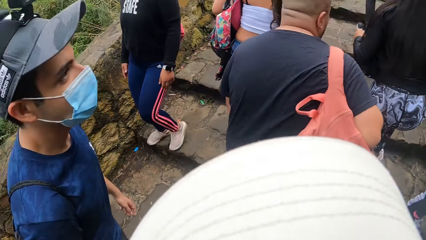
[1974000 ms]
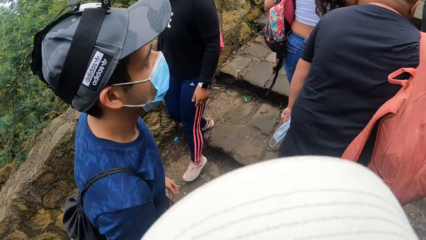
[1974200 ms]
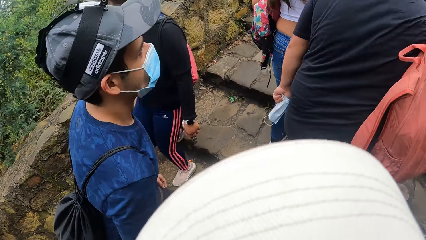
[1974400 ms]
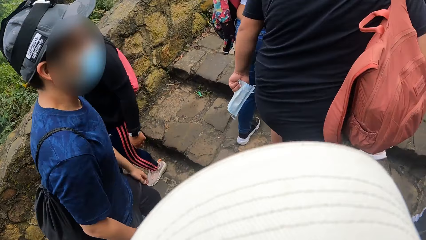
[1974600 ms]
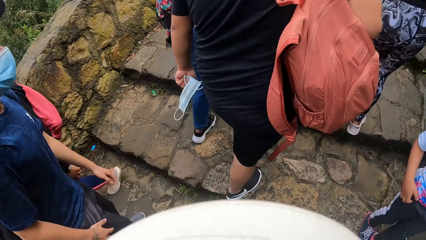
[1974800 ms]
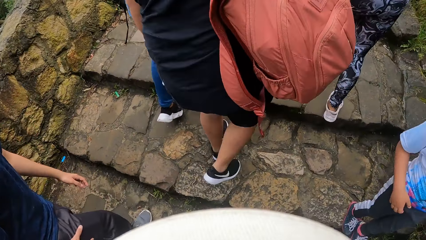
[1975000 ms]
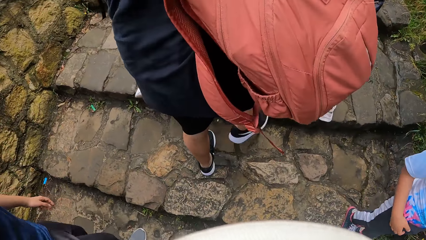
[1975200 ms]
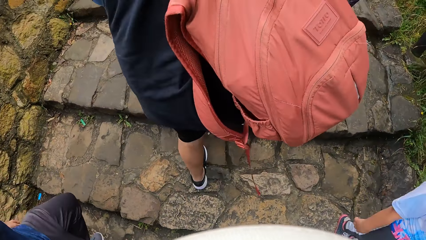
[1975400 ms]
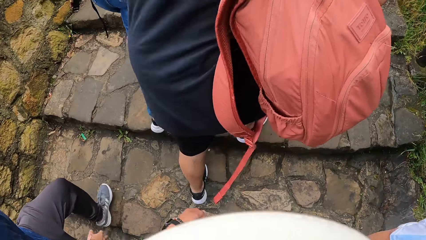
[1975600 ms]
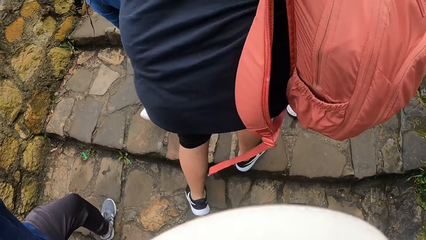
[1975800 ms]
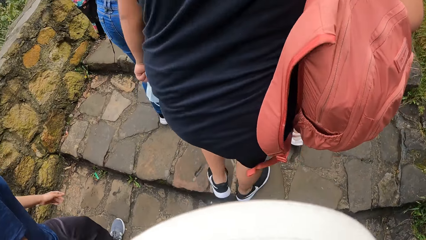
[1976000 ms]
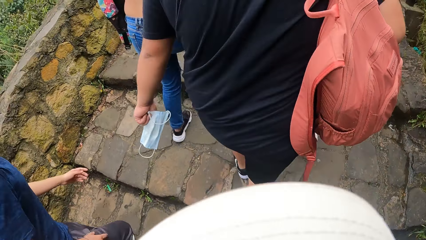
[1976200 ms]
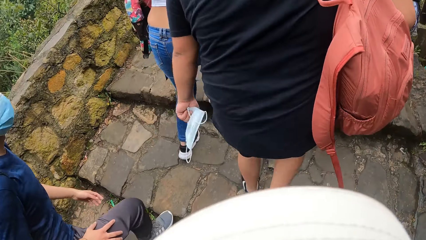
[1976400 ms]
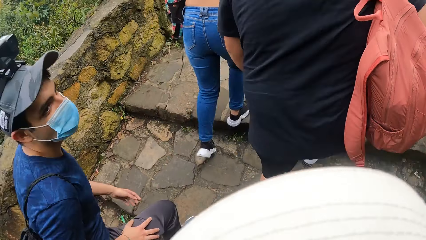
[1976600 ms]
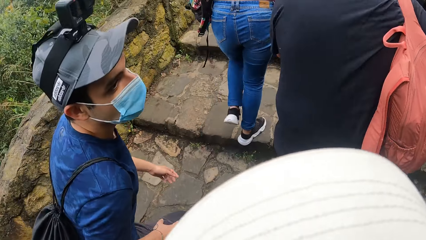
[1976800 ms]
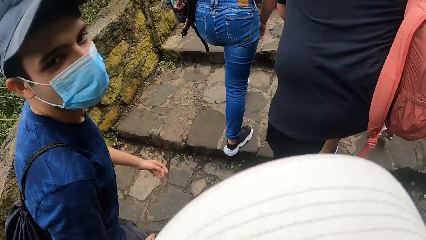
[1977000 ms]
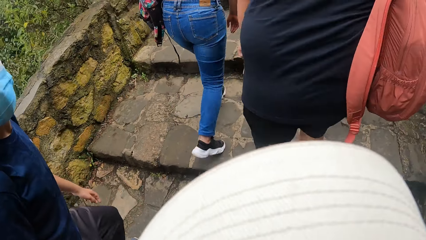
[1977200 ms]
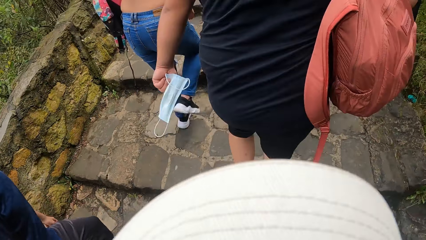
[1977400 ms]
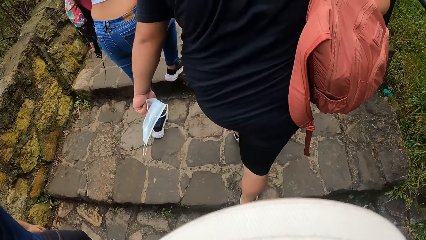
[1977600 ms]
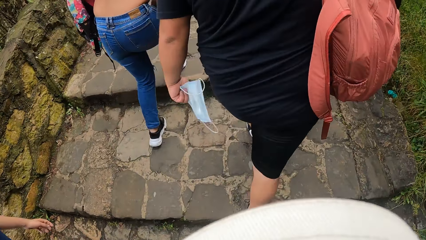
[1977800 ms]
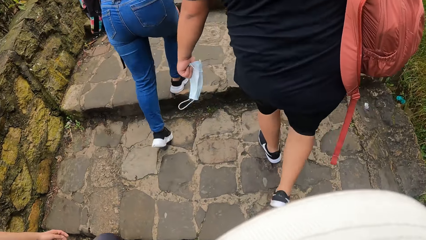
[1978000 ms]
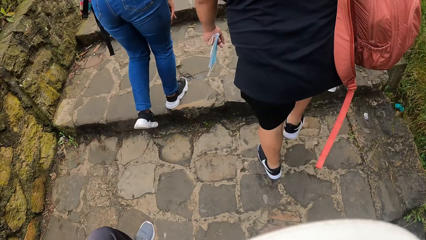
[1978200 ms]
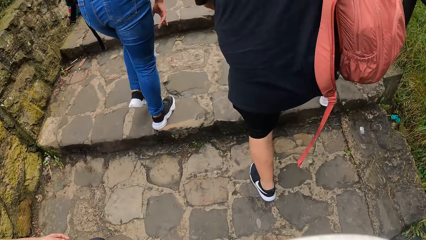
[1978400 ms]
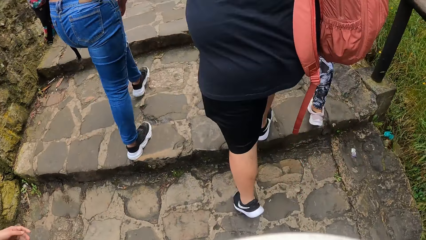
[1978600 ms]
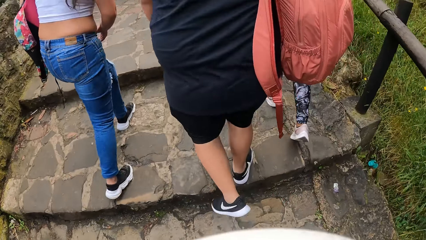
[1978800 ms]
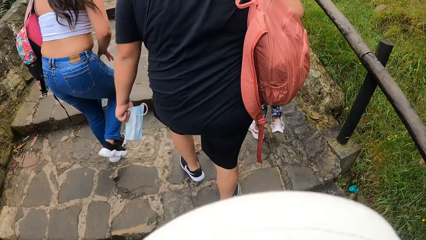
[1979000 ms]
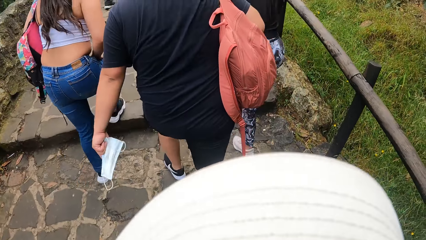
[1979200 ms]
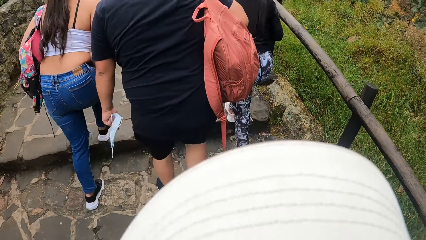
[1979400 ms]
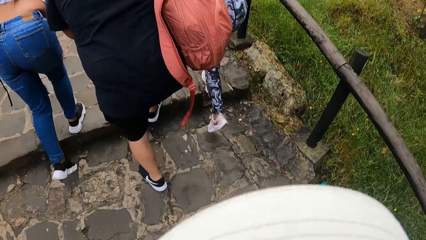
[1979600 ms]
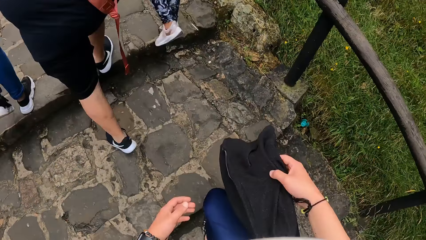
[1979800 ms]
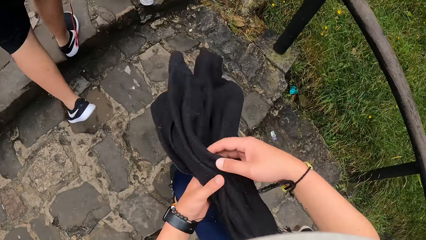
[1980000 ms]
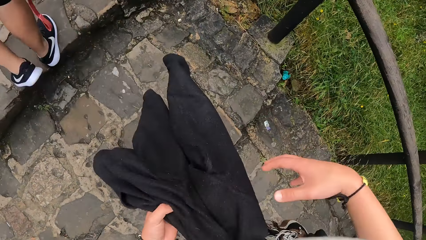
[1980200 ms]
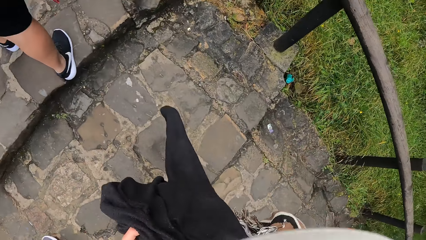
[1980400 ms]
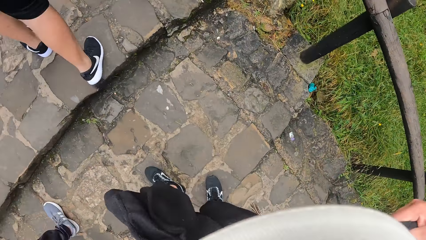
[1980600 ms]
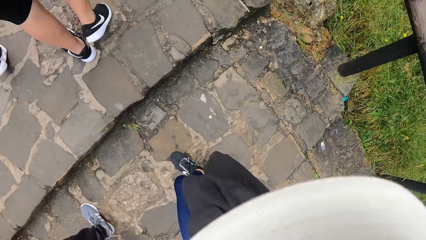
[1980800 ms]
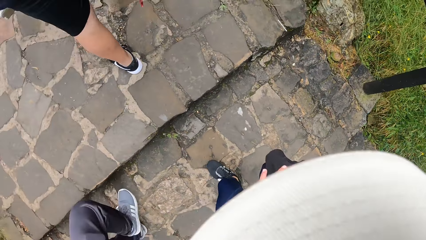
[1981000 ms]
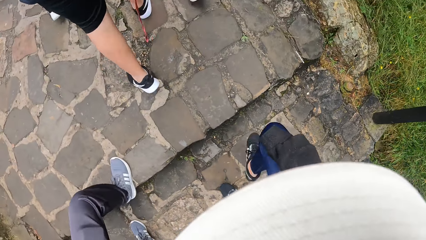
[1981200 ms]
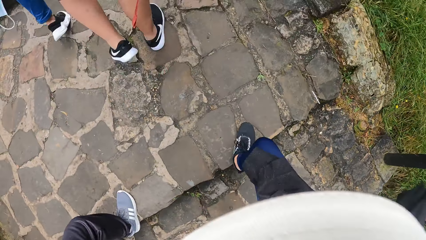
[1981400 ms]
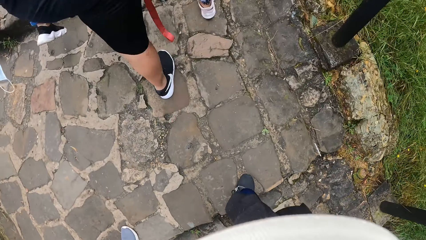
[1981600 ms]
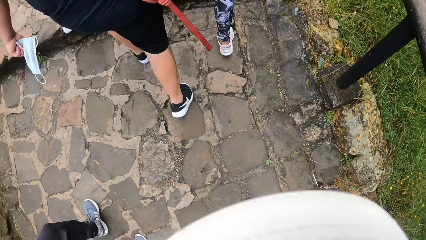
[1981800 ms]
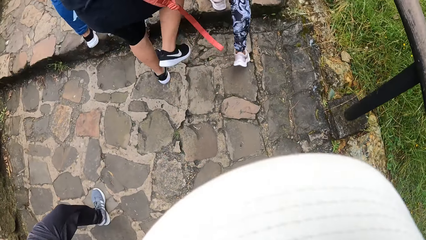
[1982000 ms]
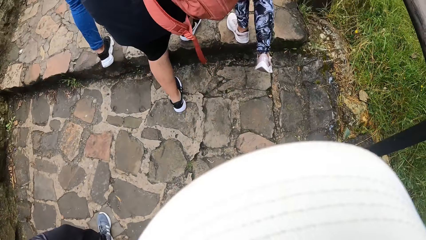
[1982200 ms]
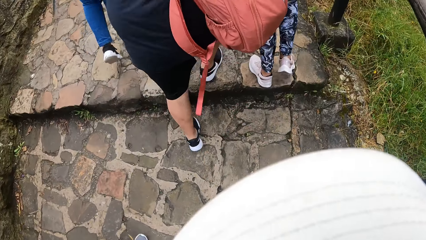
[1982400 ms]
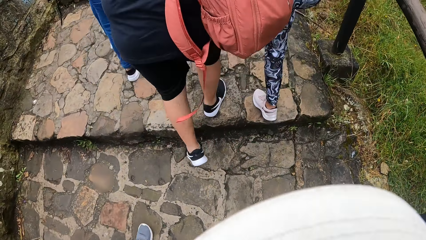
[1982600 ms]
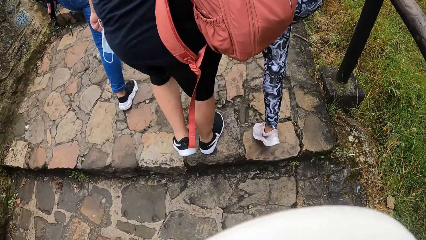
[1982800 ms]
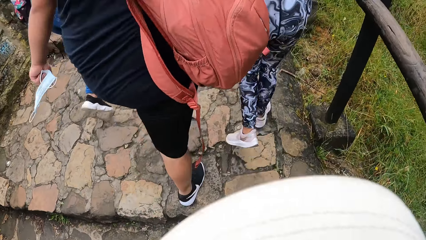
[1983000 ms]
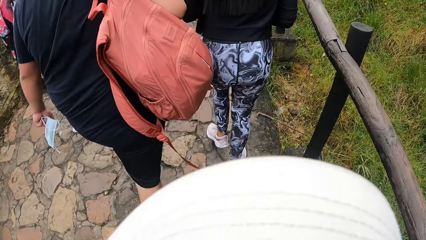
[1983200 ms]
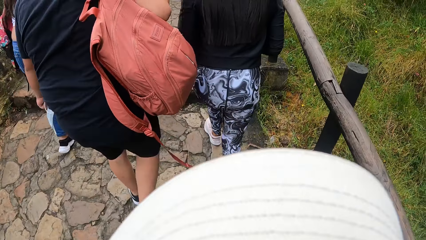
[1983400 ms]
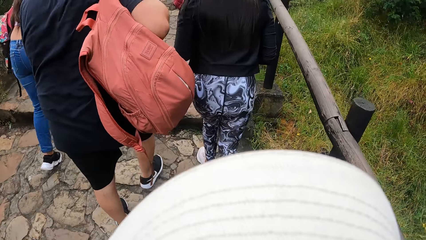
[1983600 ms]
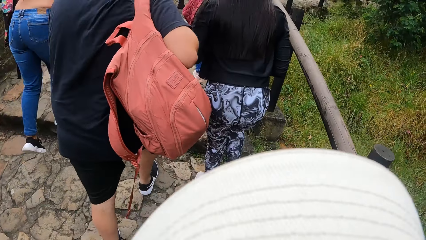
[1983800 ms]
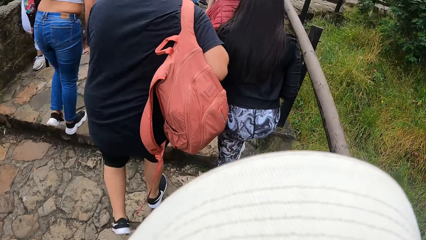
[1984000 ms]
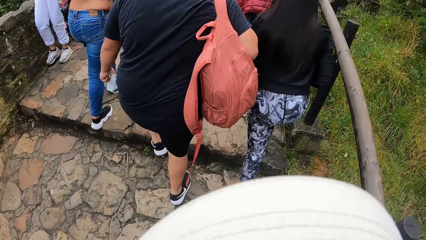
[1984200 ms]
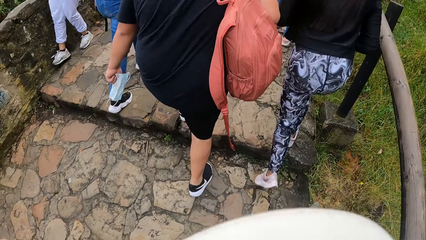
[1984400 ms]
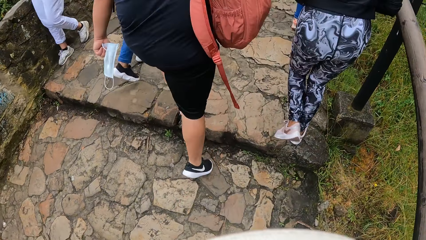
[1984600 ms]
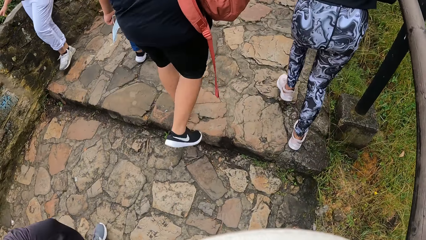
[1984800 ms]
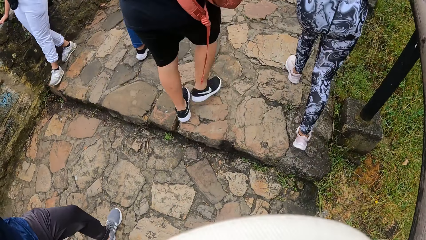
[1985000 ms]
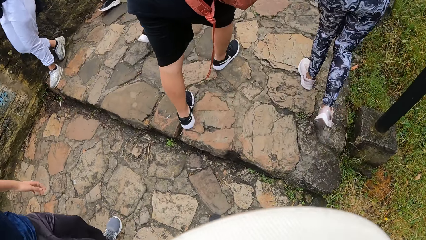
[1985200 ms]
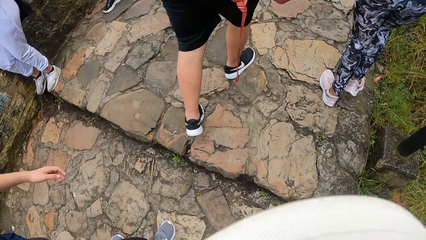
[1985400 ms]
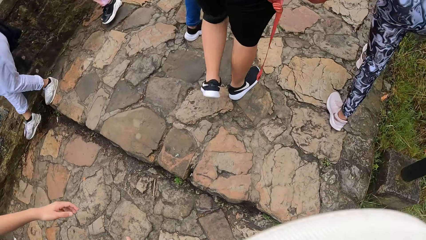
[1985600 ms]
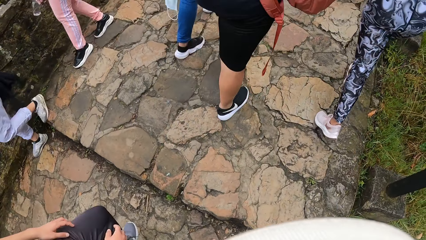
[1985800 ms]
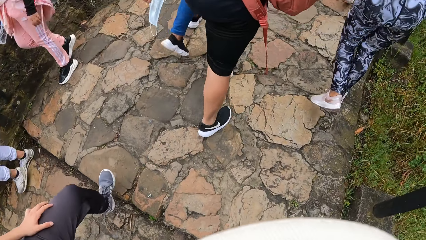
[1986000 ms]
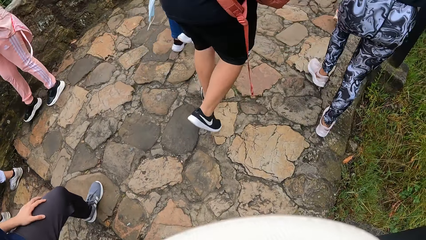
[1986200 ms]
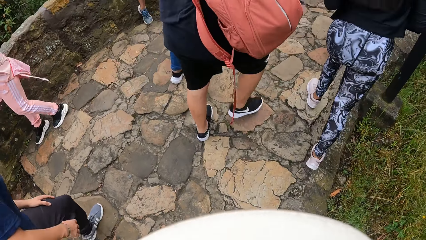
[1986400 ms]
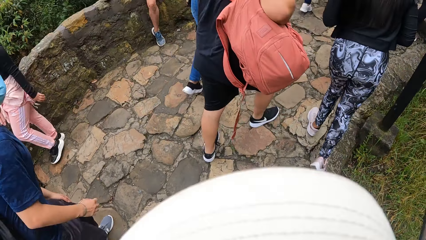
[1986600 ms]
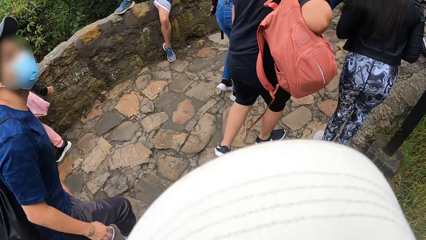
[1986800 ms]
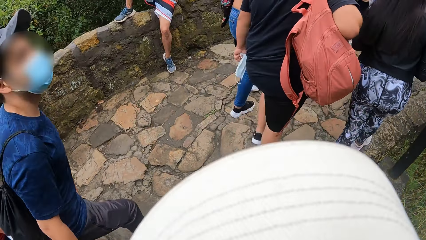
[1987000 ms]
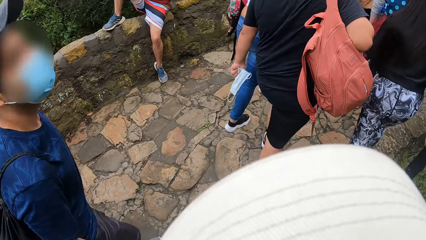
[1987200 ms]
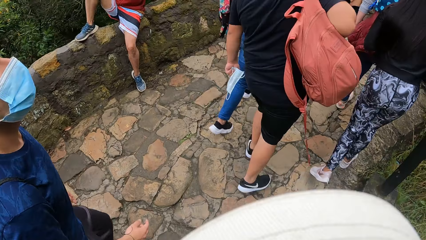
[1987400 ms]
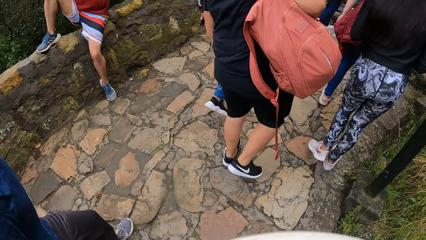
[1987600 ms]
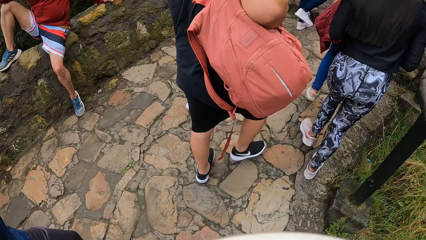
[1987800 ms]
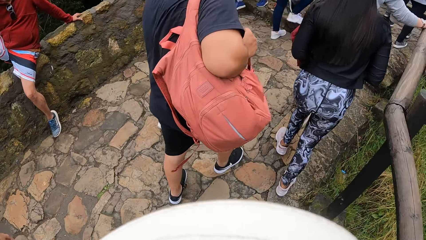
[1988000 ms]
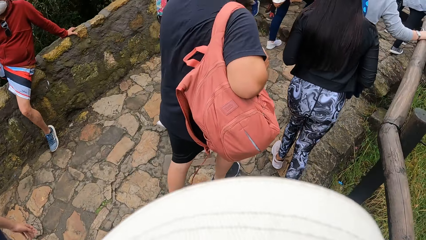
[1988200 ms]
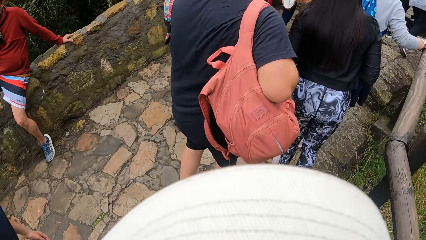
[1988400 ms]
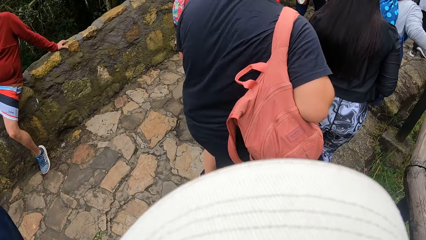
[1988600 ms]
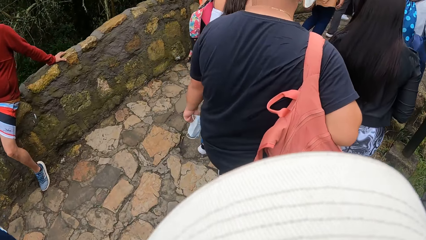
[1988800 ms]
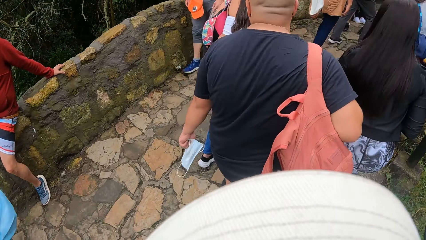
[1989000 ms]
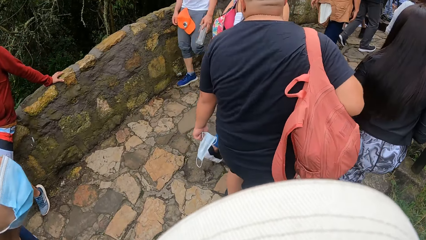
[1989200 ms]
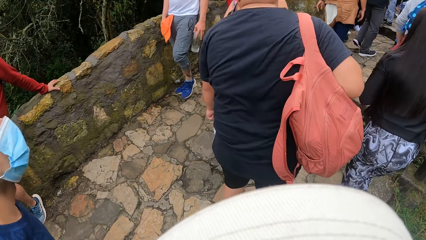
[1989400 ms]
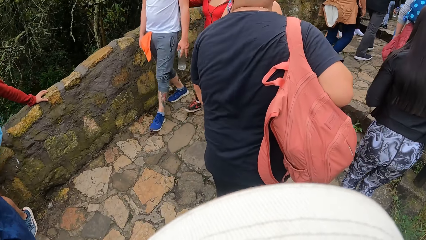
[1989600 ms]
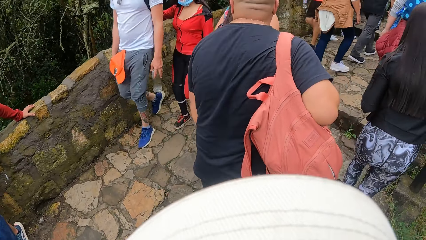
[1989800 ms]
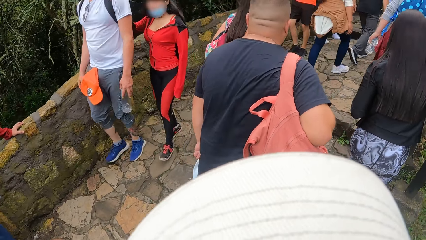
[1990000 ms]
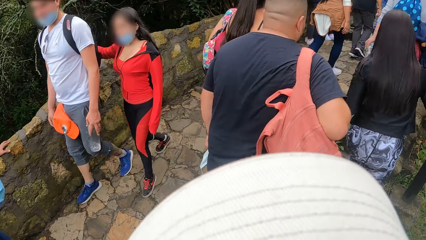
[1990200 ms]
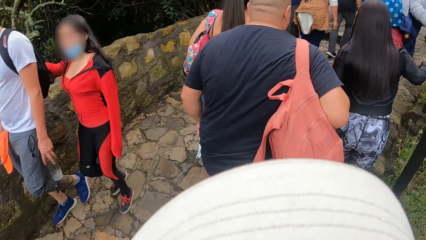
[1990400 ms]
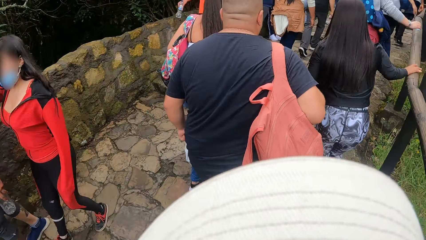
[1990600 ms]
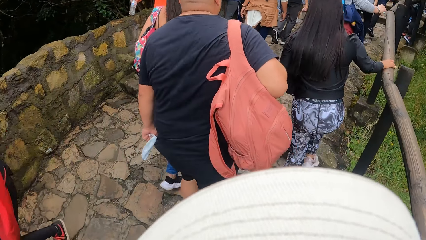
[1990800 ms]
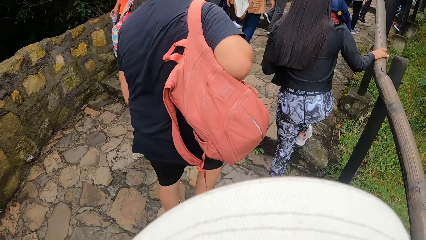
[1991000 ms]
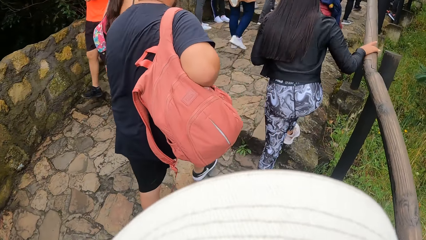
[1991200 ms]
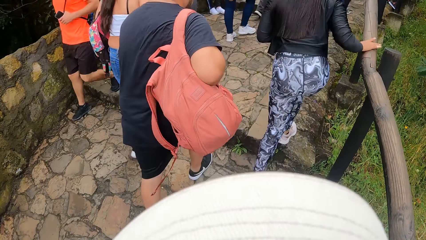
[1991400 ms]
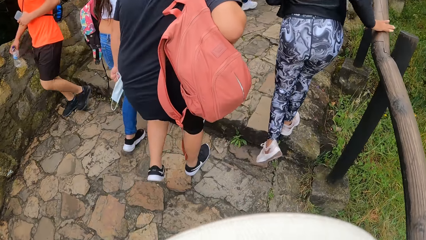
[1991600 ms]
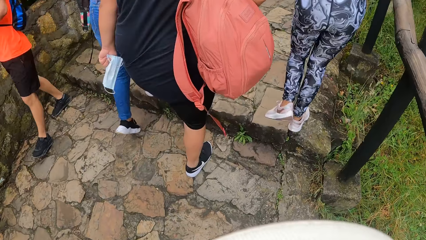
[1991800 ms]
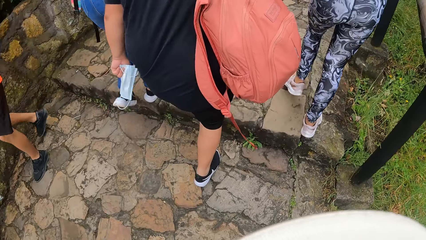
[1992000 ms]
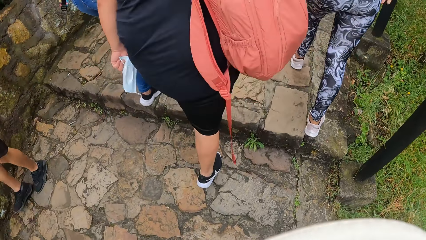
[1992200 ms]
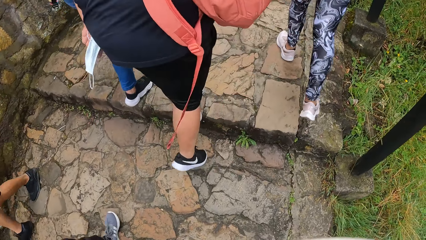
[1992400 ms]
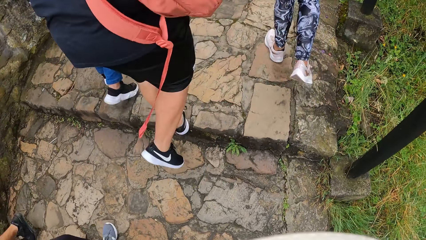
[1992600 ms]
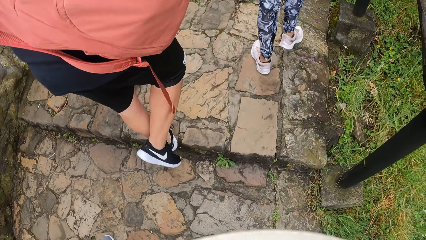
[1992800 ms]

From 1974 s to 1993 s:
The camera wearer passes a cloth from his right hand to his left hand.
